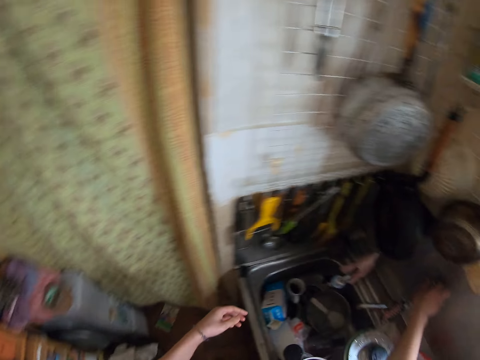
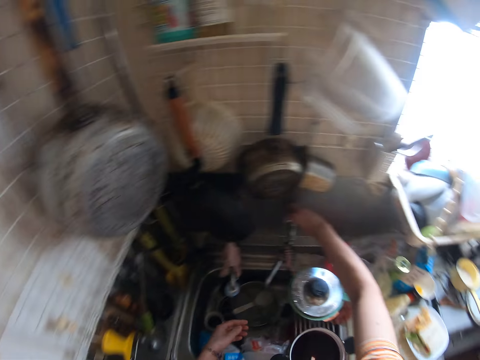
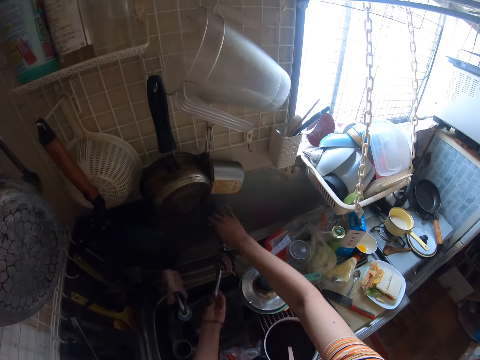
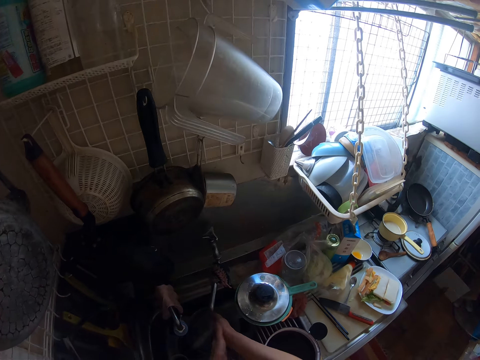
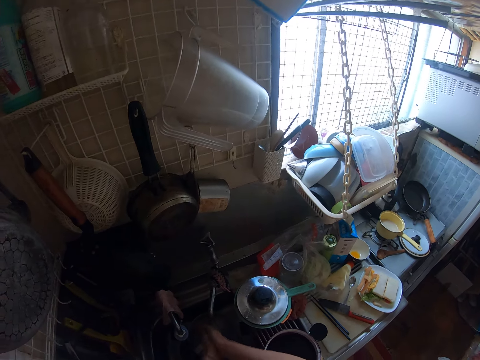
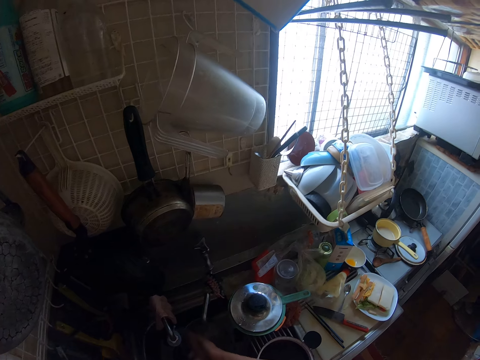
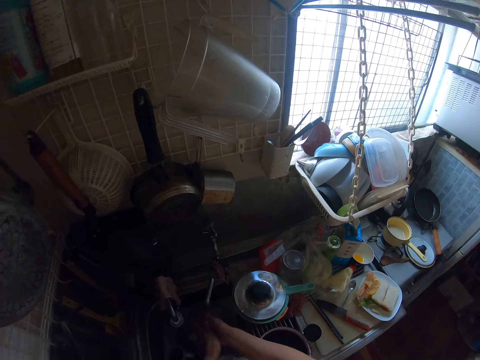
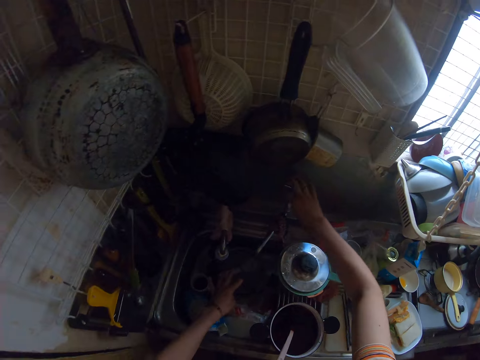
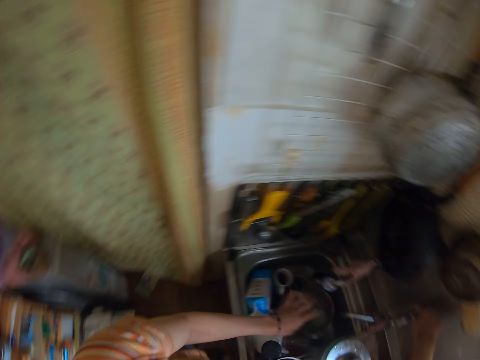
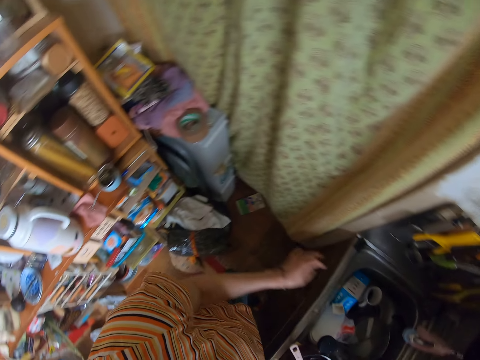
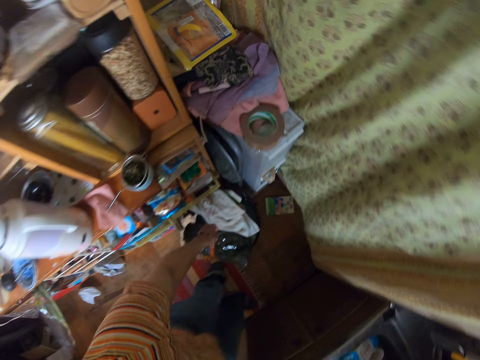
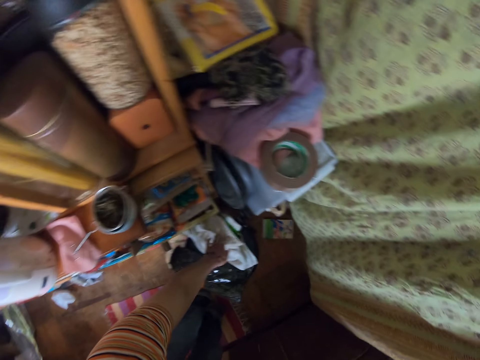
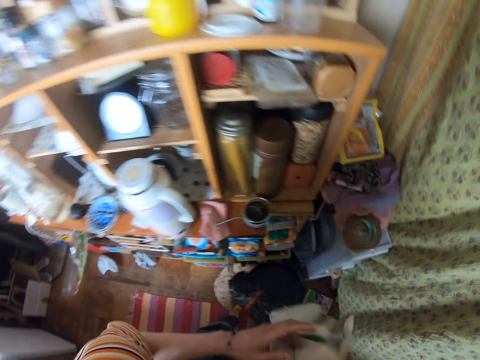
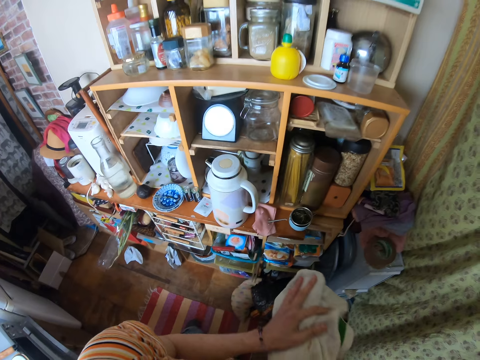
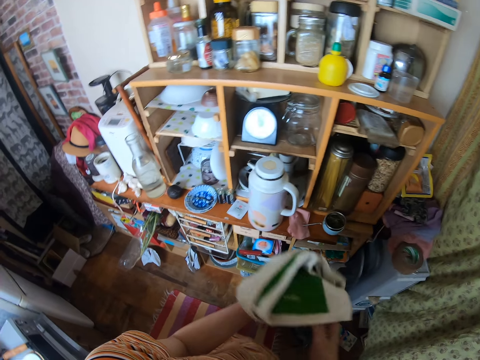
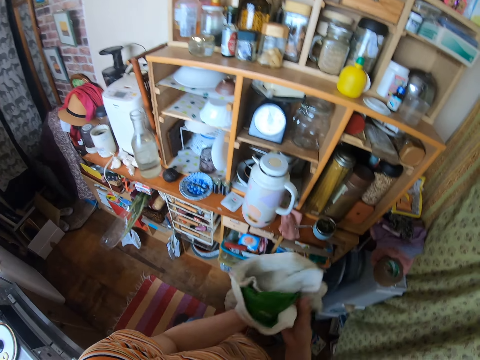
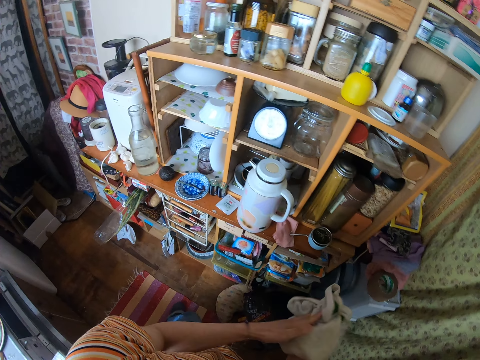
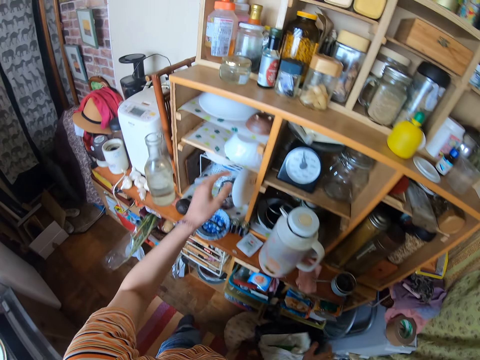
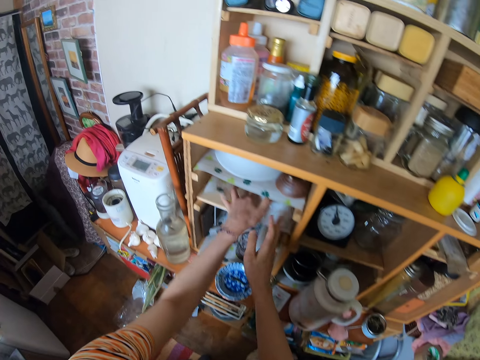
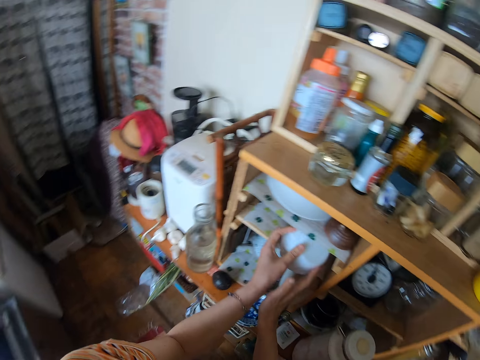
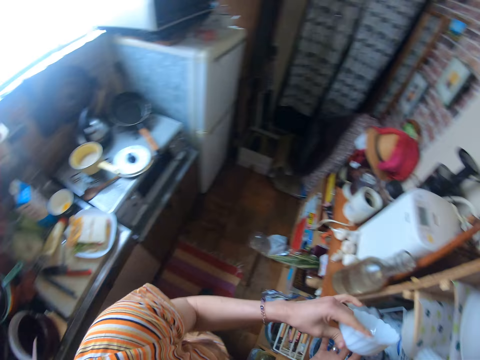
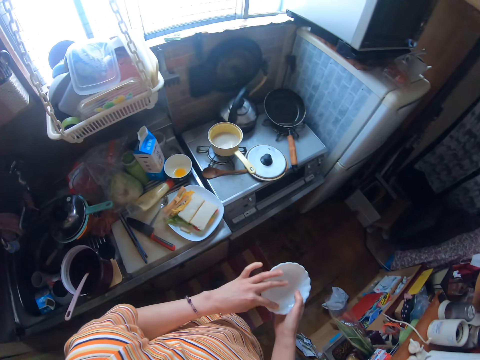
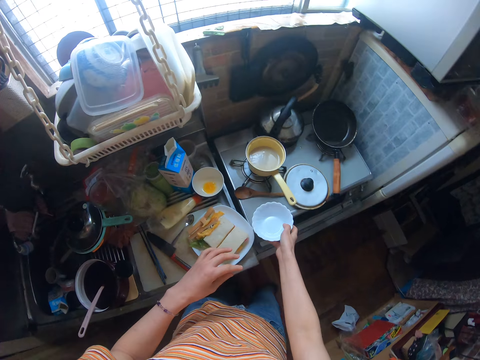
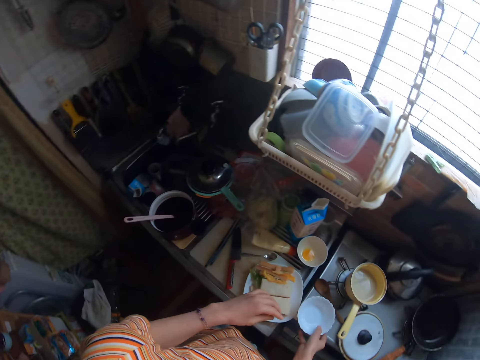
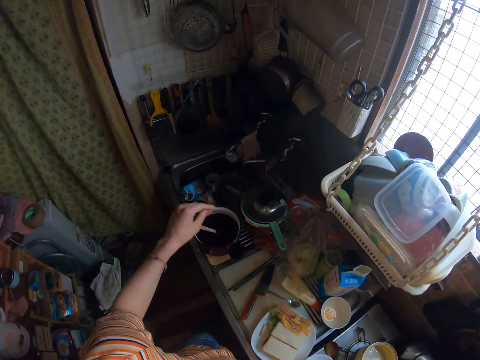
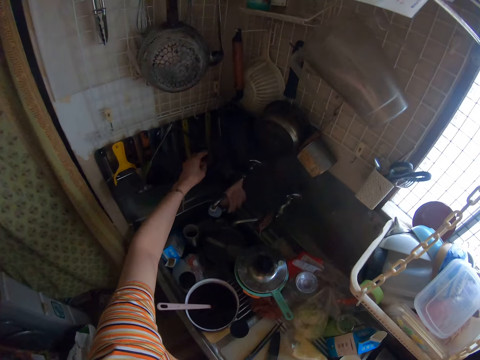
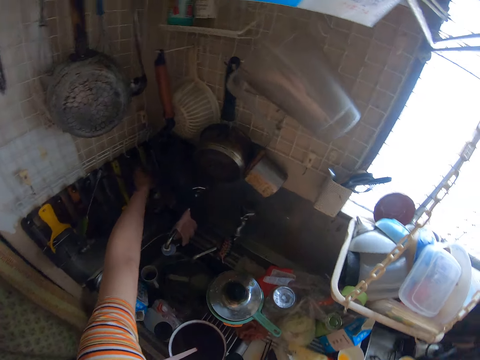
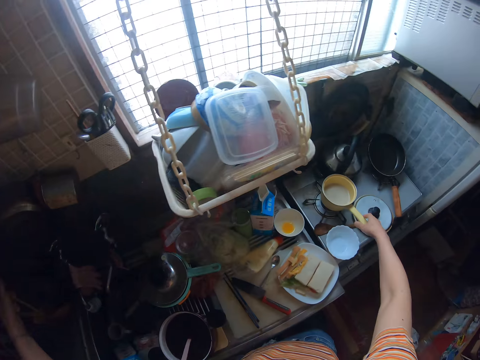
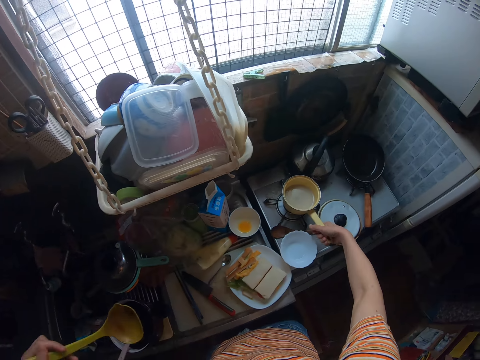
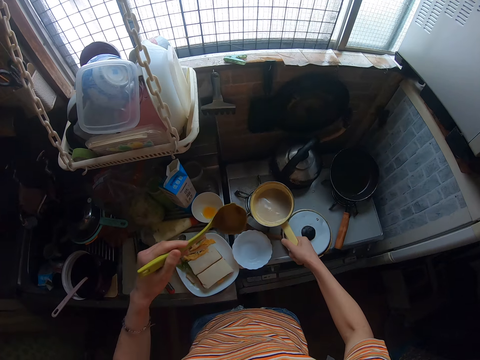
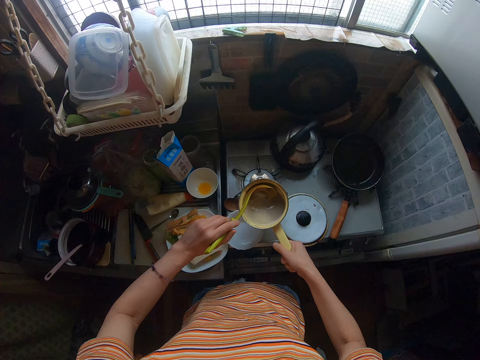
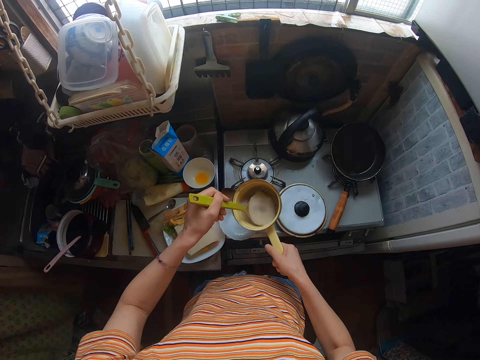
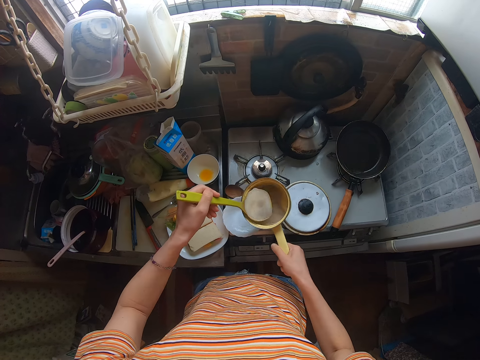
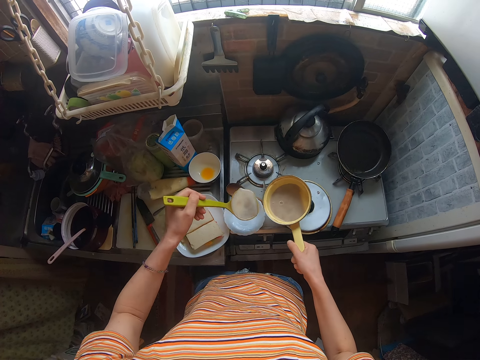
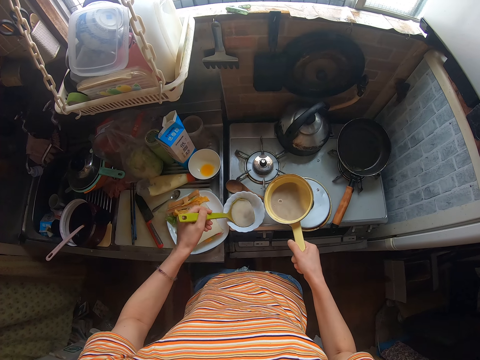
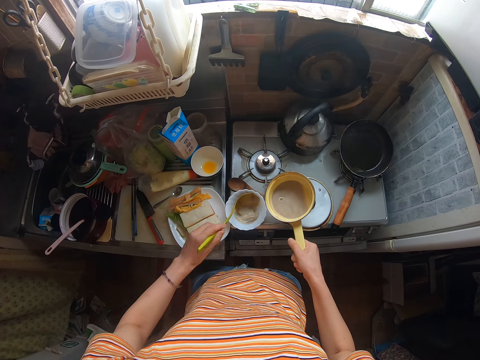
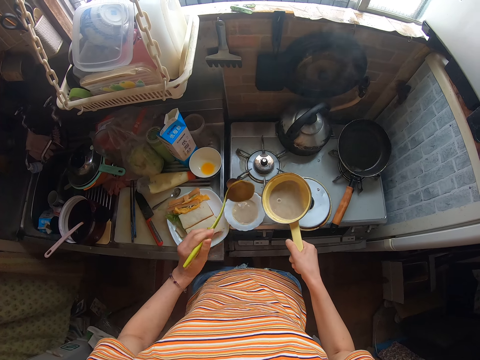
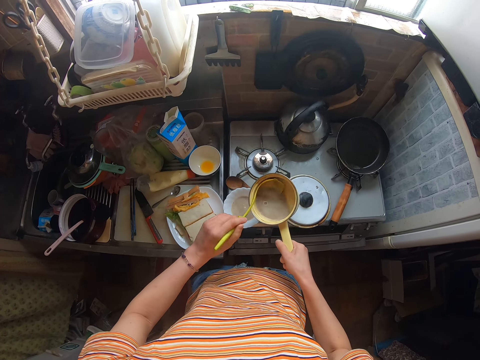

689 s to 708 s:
The camera wearer walks. She turns on the tap. She washes her hands. She turns off the tap. She shakes her hand. She picks up a towel. She cleans her hands with the towel. She drops the towel. She brings out a bowl from a shelf. She drops the bowl on the cooker. She takes a serving spoon from a rack. She lifts the sauce pan from the burner of the cooker. She scoops tea from the sauce pan with the serving spoon. She pours the tea in the bowl with the spoon.
